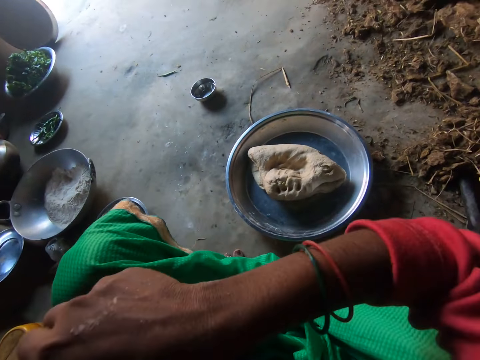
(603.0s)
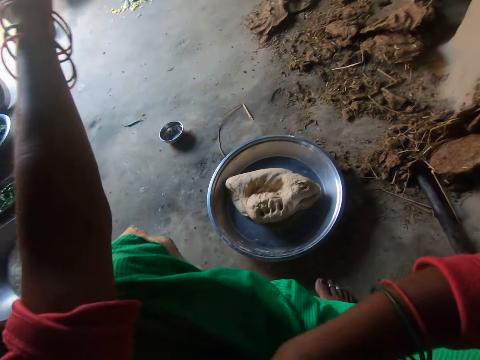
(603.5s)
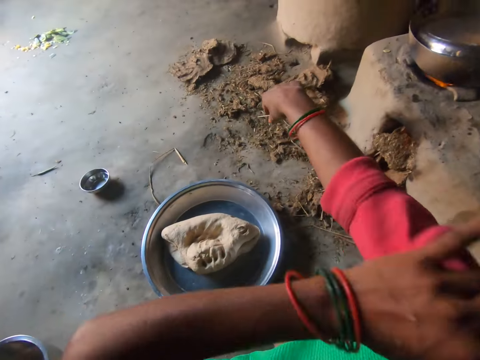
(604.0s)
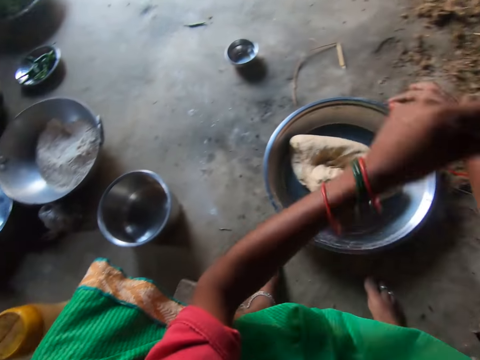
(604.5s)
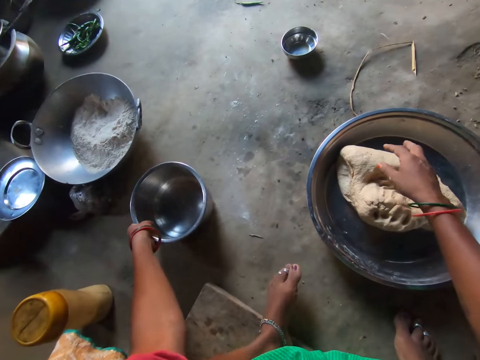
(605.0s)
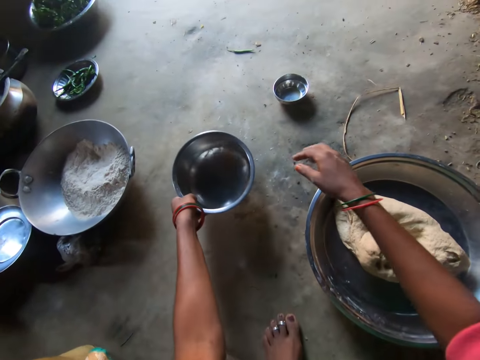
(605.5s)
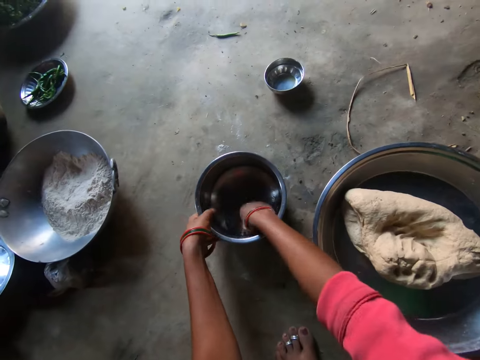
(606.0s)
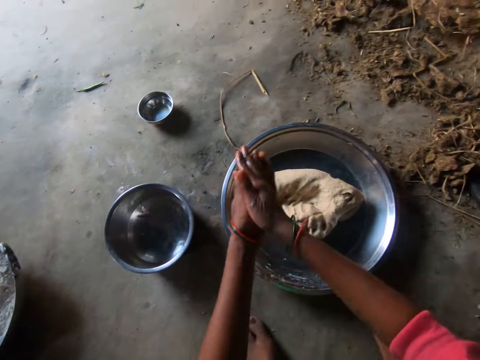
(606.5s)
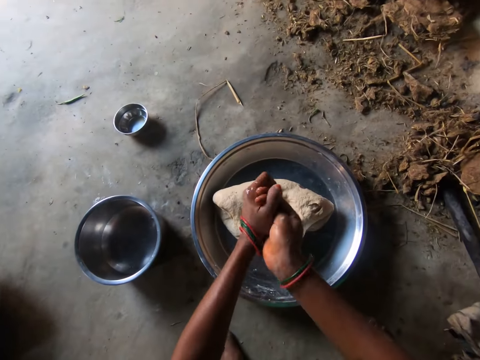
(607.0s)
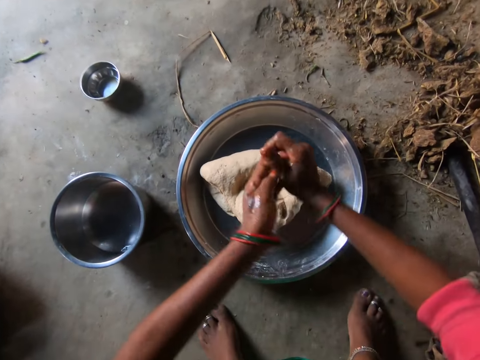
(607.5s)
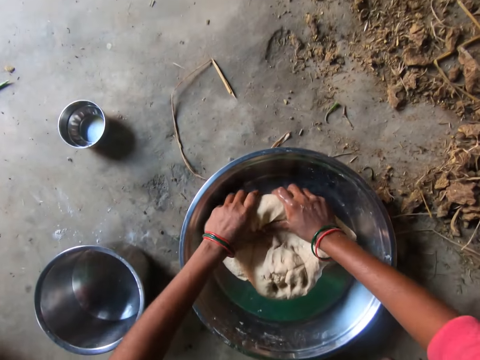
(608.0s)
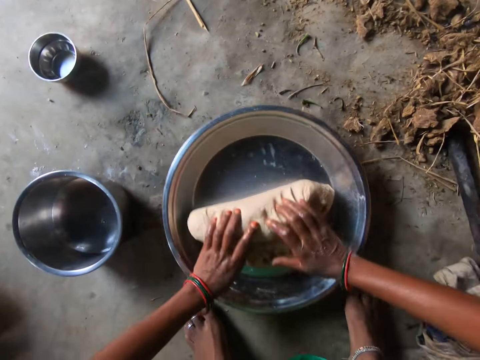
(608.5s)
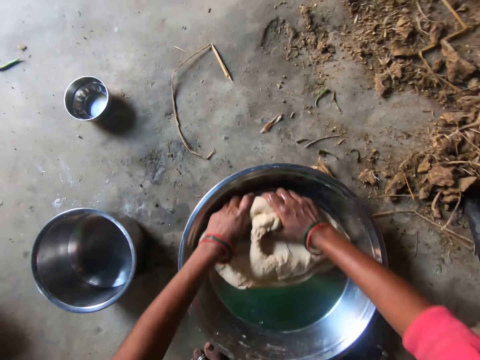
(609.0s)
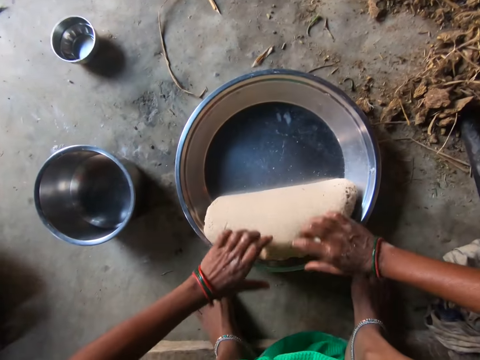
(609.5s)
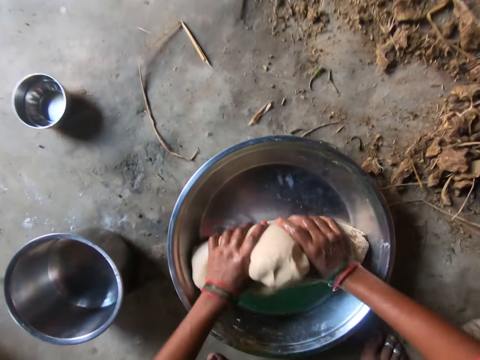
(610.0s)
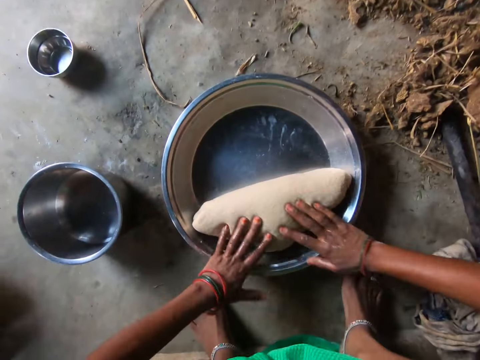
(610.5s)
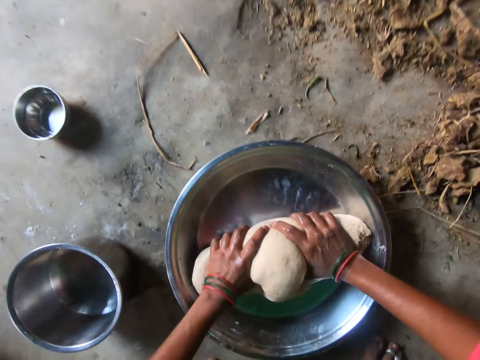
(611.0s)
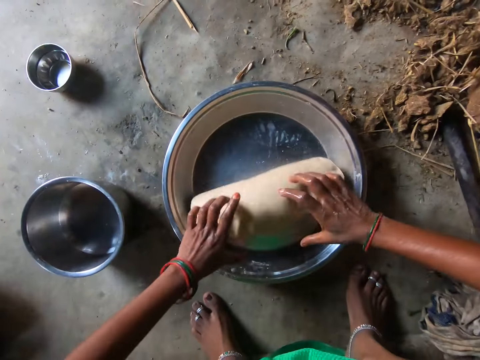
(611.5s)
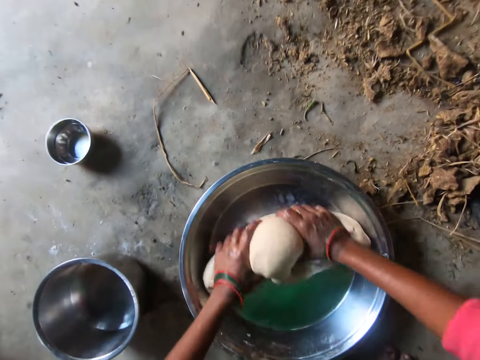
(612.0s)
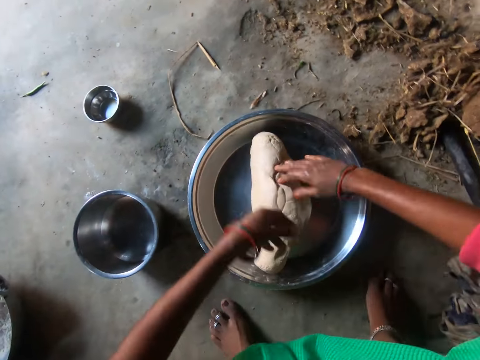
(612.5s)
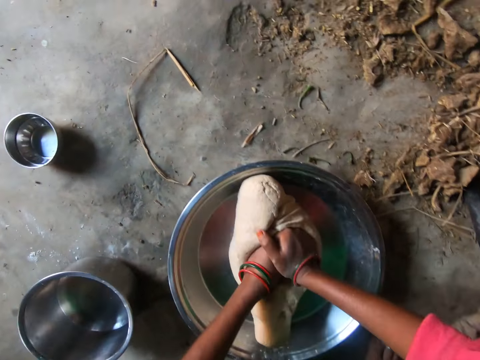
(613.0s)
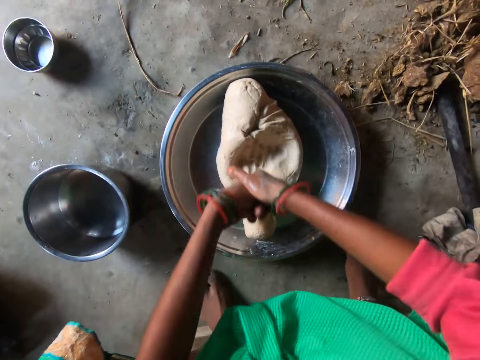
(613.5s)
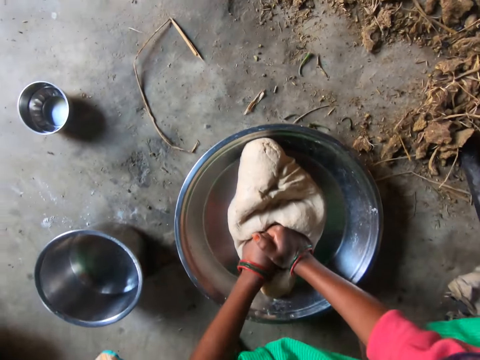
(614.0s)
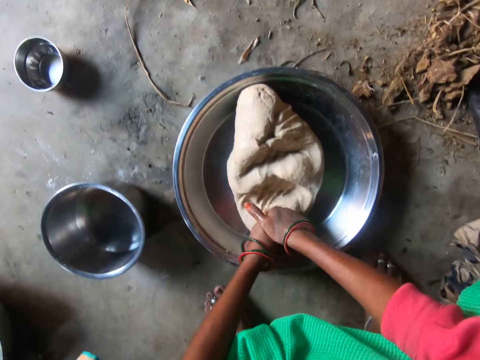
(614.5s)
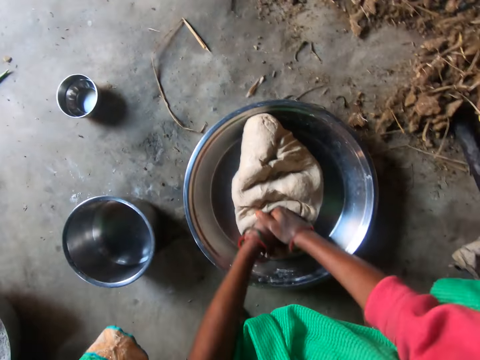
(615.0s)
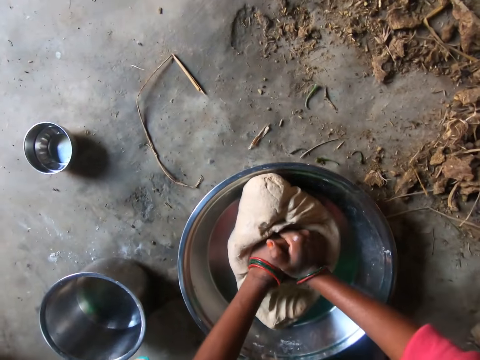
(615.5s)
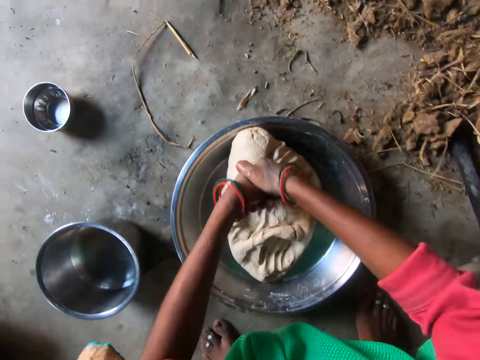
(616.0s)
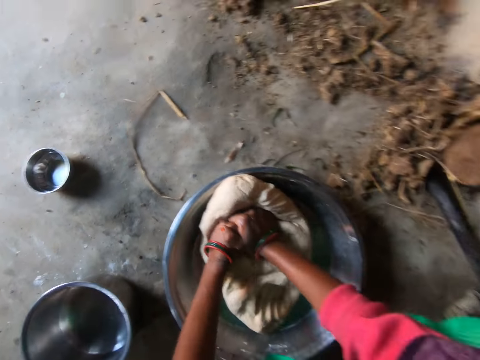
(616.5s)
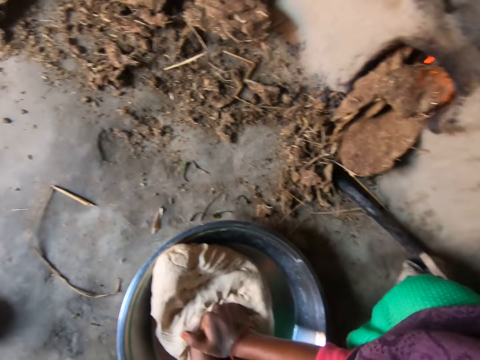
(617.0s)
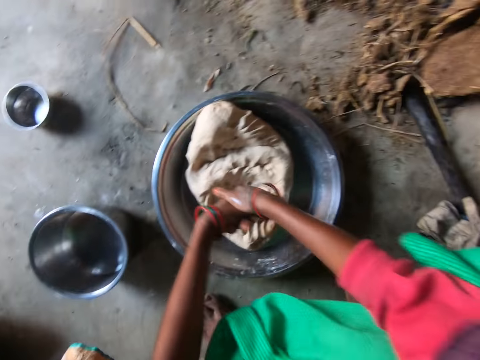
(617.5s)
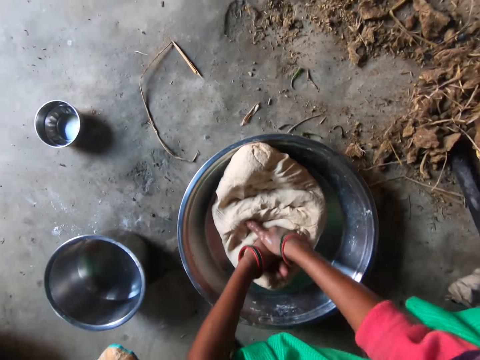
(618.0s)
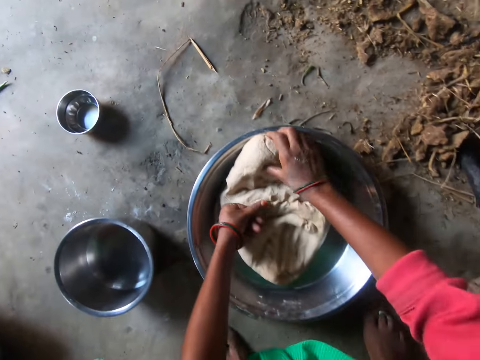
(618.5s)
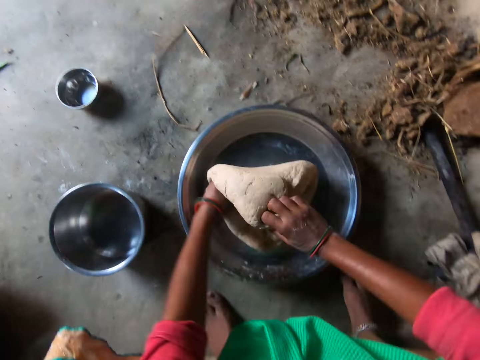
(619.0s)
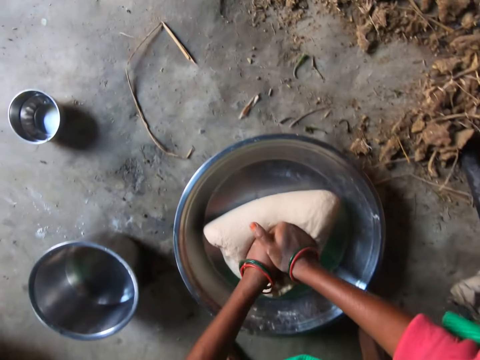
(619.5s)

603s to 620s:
The camera wearer adjusts the left hand sleeve of her clothes with her right hand. She adjusts the right hand sleeve of her clothes with her left hand. She moves the bowl of water or pot with her left hand. She puts the pot on the floor. She rinses her right hand in the bowl of water. She rubs both hands. She kneads the dough on a tray with both hands. She kneads the dough repeatedly.

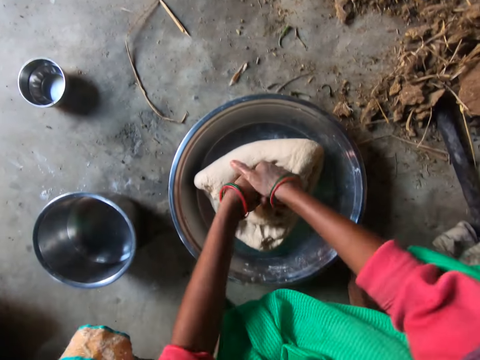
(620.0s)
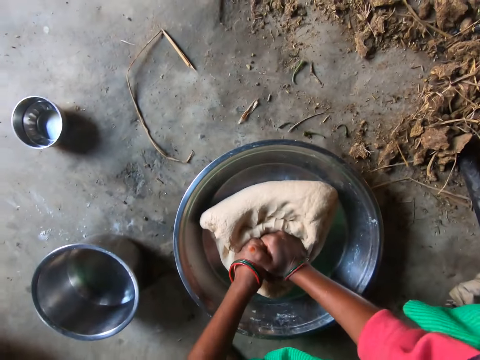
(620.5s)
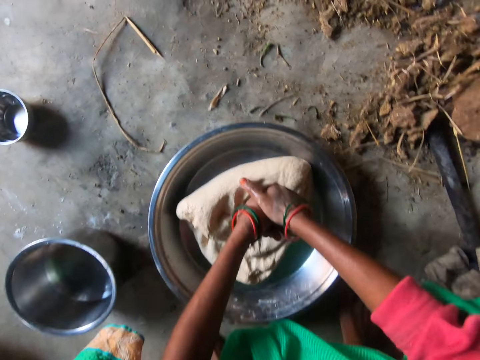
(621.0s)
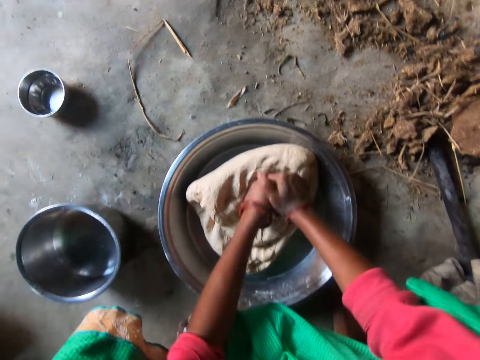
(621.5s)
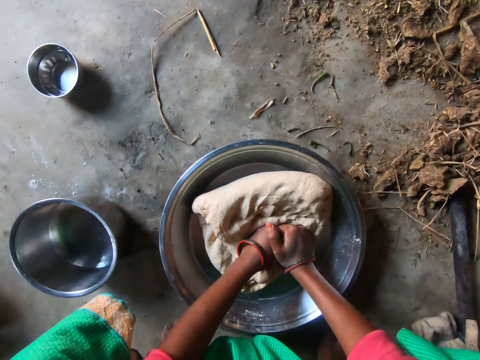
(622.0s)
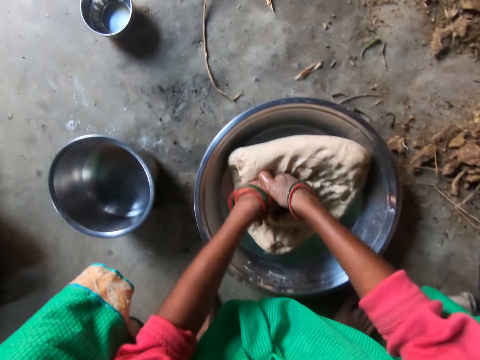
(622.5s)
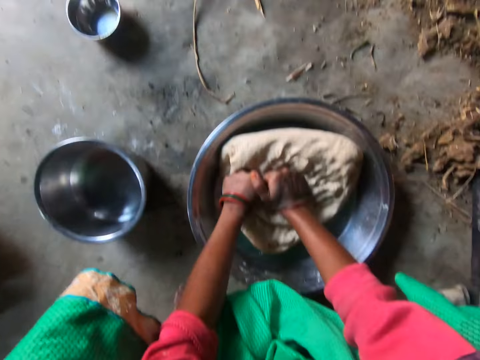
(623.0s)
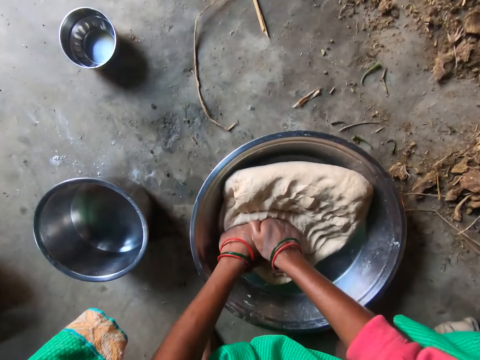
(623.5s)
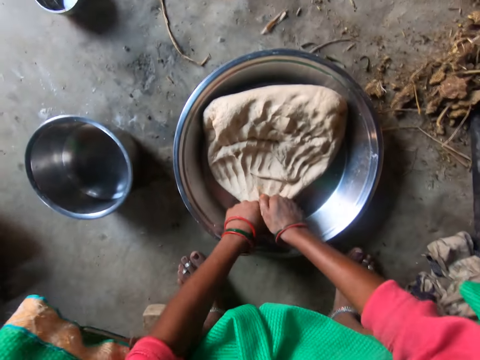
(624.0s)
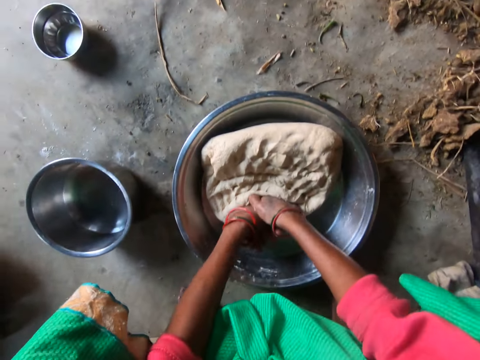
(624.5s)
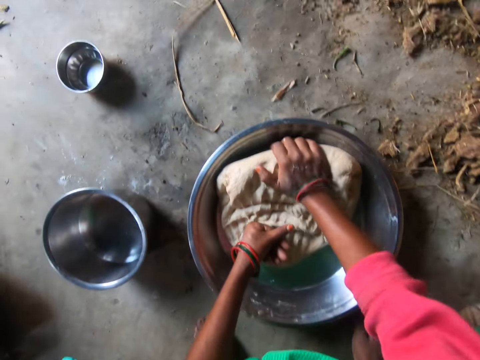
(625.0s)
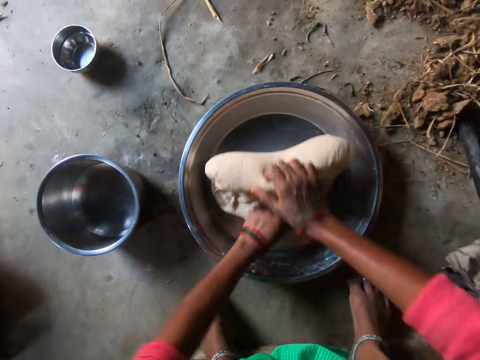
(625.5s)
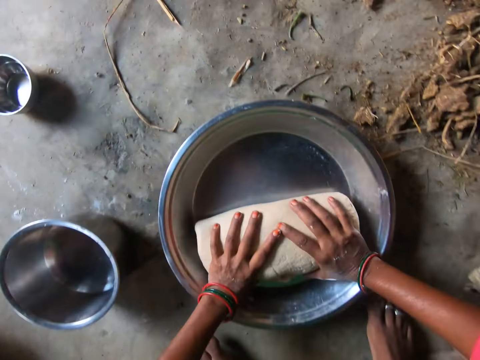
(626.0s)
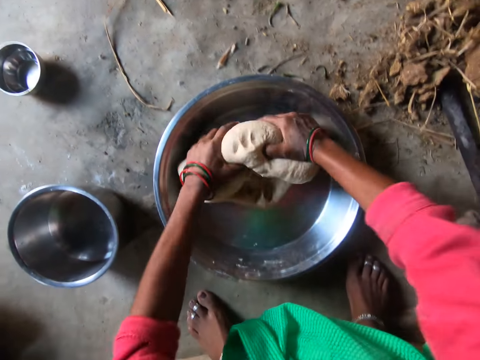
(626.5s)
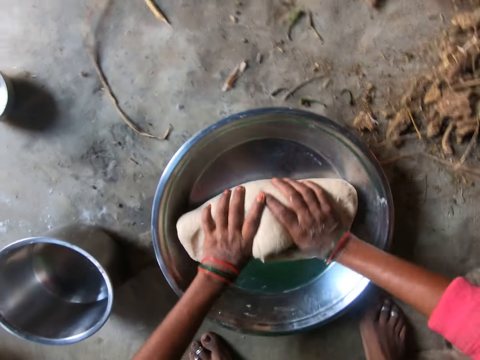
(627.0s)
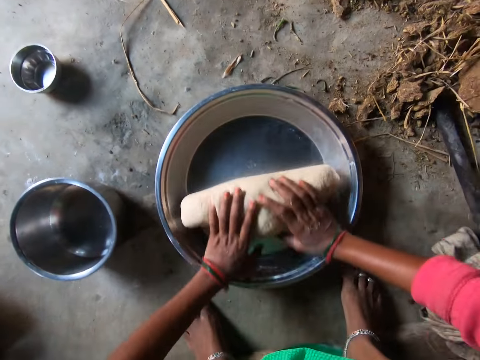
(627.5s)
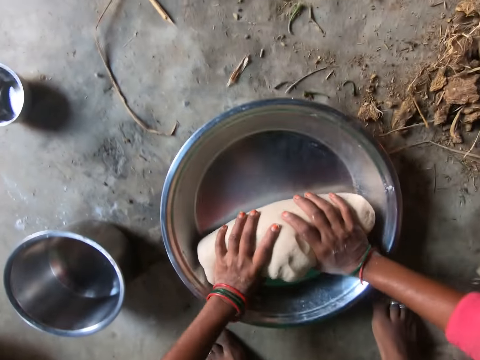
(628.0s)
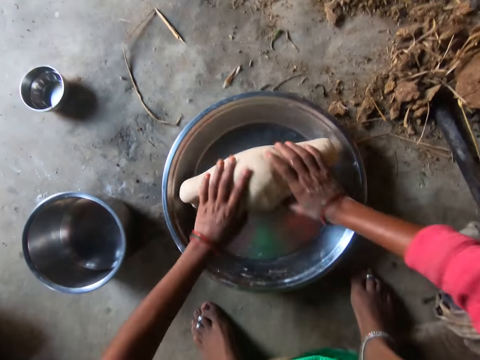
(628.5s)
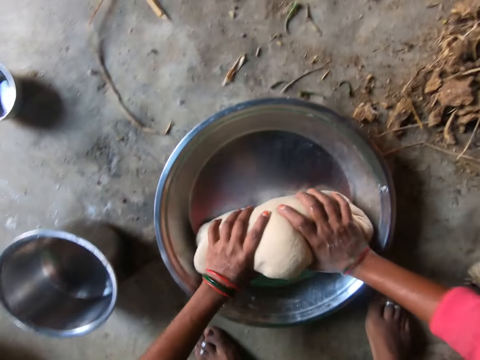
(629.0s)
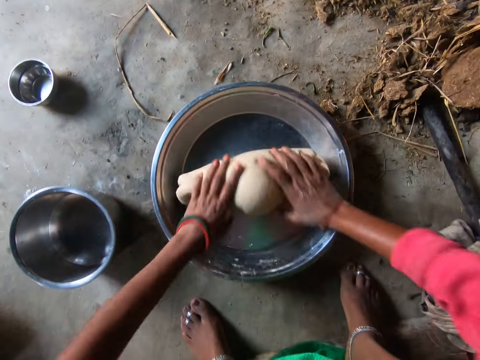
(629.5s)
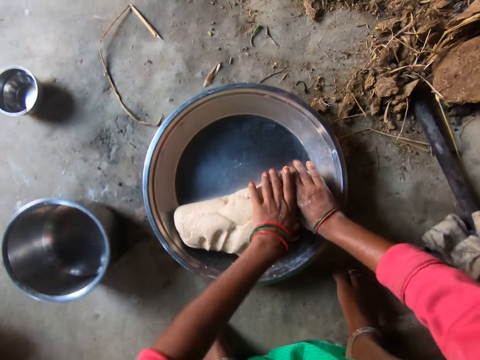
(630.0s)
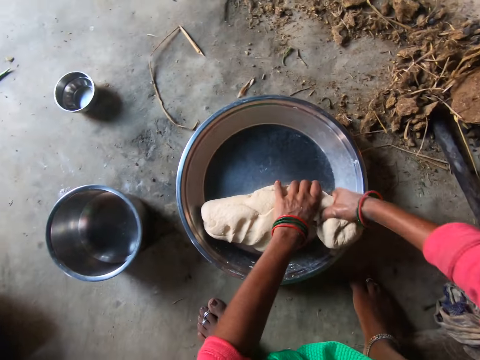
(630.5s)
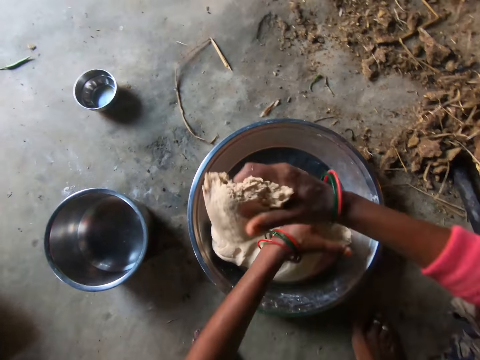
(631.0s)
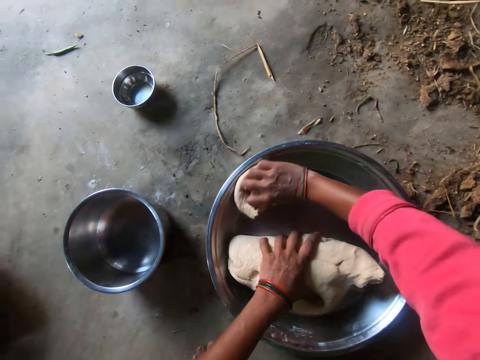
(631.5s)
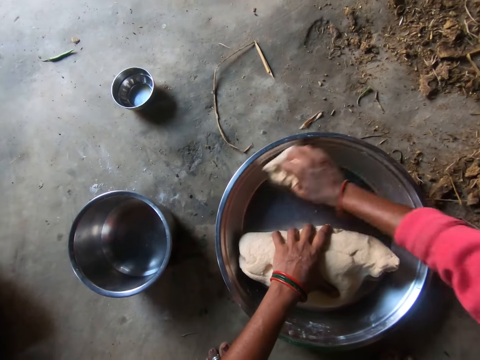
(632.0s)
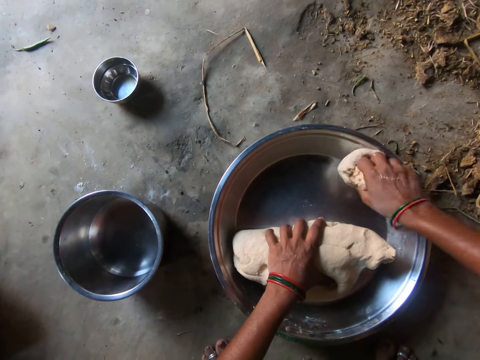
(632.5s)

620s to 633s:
The camera wearer kneads the dough repeatedly. She turns the dough. She kneads the dough repeatedly. She cuts a ball of dough with her right hand. She wipes the tray with the ball of dough in her right hand.
